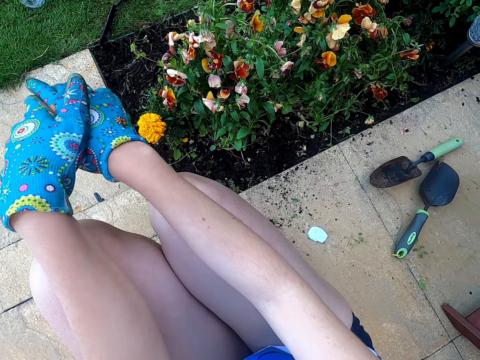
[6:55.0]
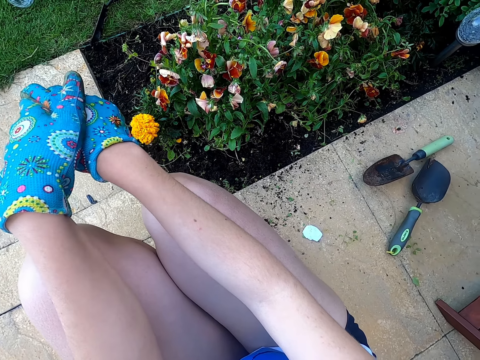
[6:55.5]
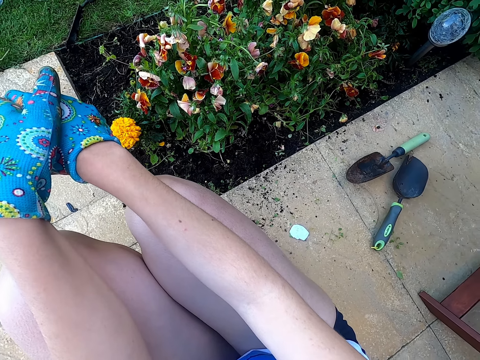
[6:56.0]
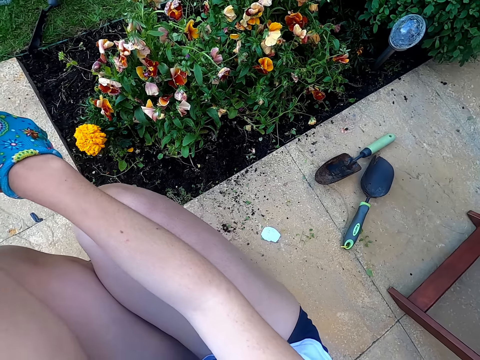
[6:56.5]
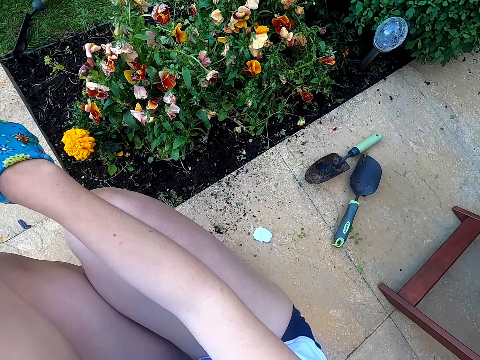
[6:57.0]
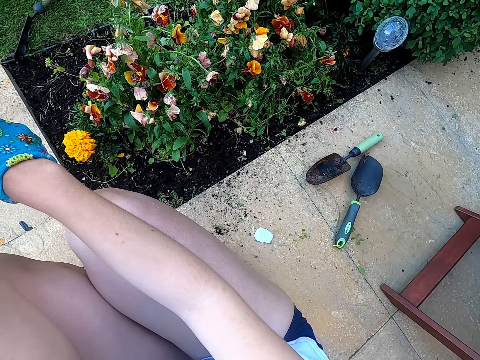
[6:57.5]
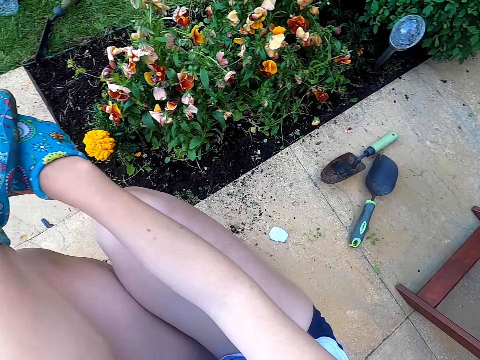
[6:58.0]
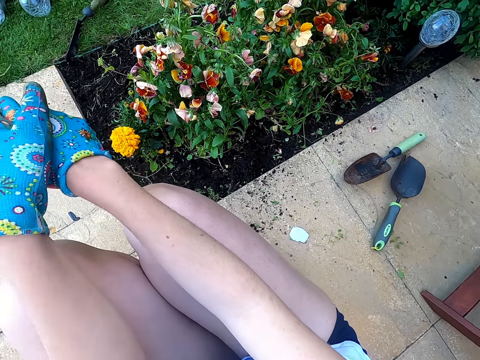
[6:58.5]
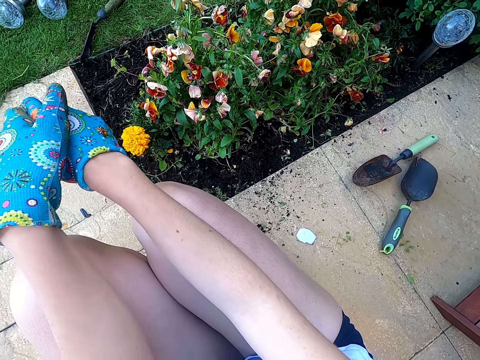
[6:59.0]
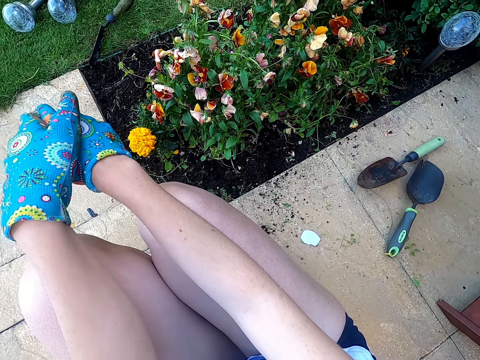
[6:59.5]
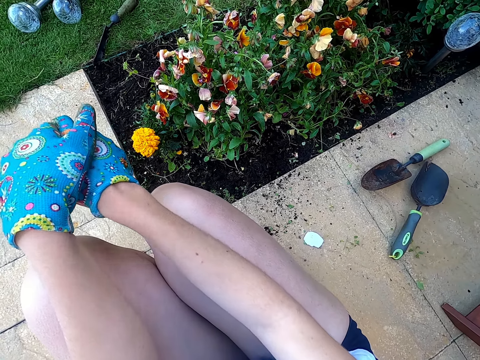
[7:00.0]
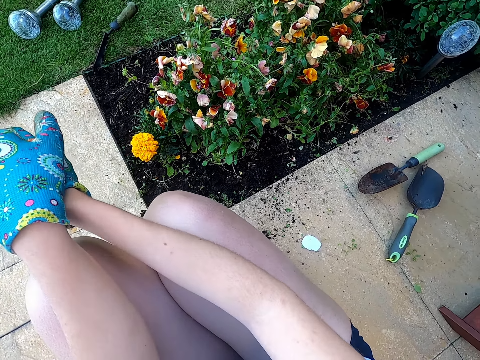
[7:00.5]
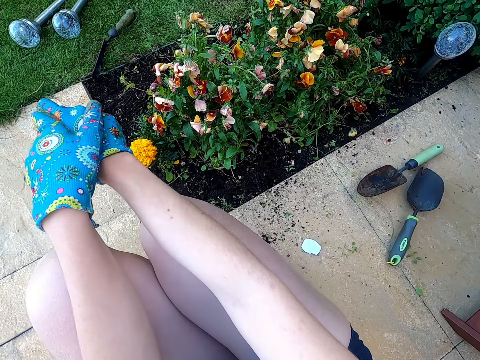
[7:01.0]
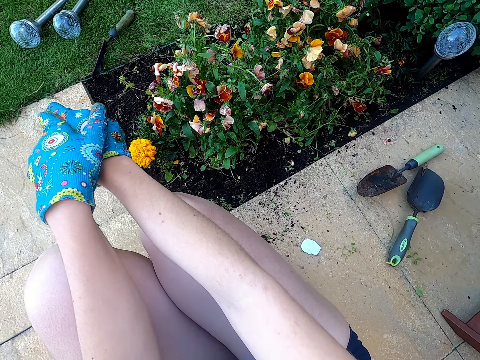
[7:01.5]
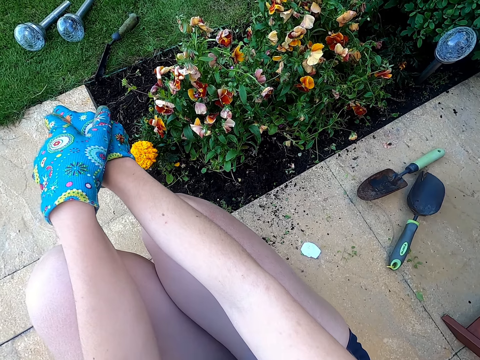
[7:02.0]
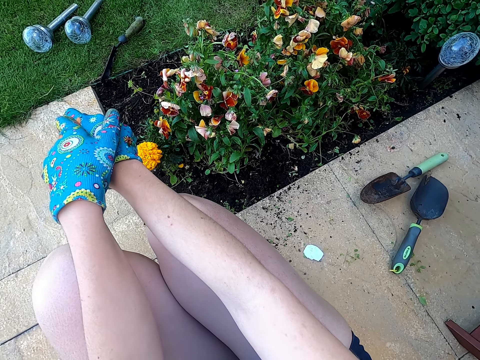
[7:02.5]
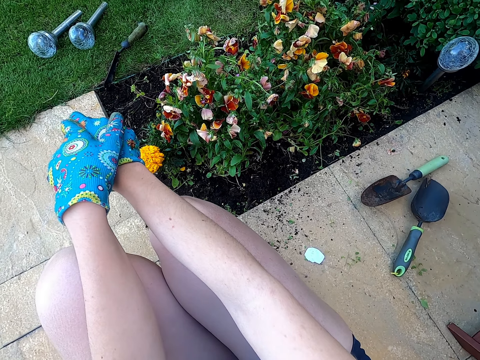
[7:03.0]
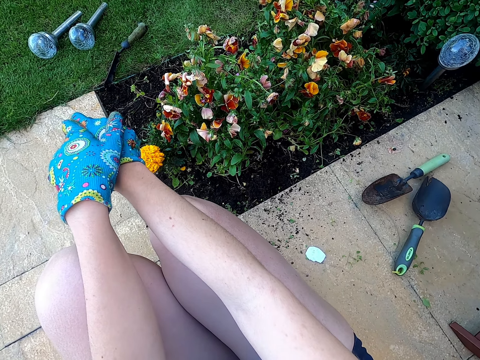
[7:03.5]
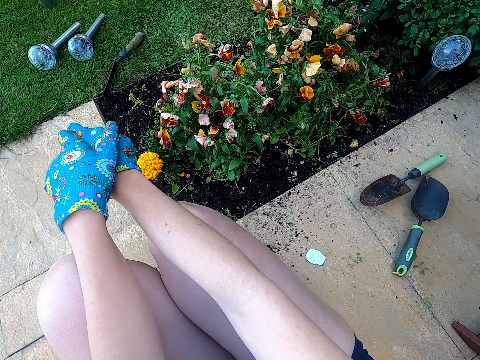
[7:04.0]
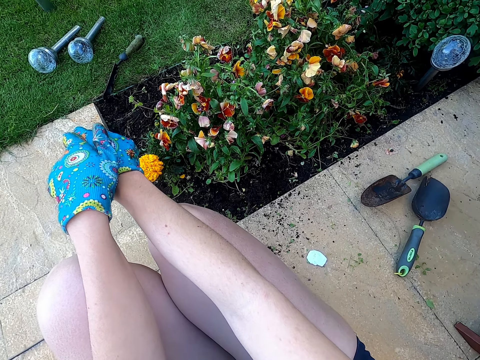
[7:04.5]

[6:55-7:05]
The camera wearer folds her hands.

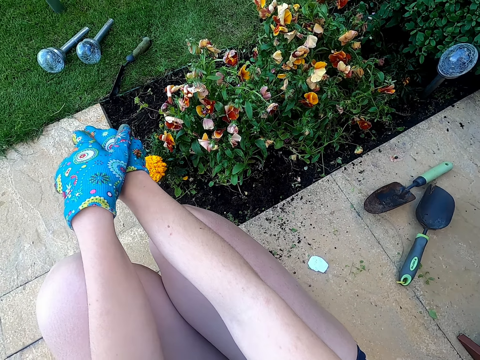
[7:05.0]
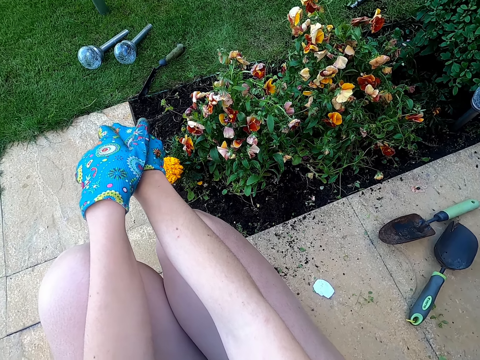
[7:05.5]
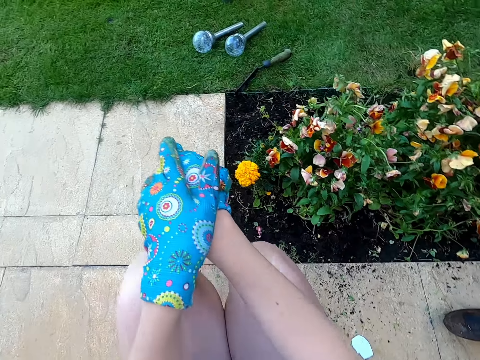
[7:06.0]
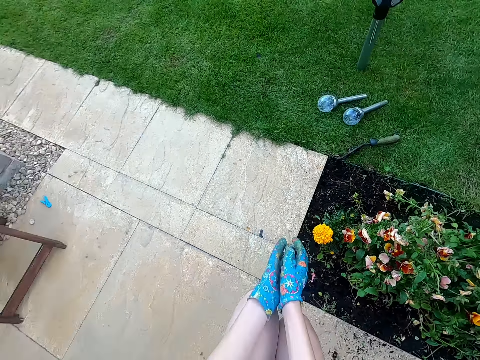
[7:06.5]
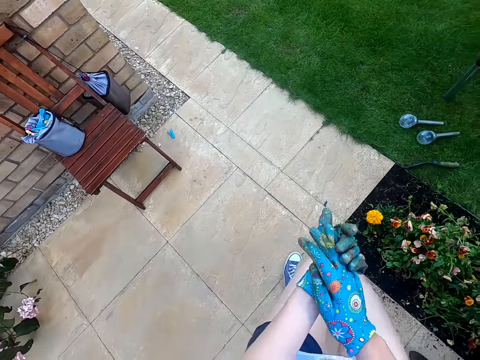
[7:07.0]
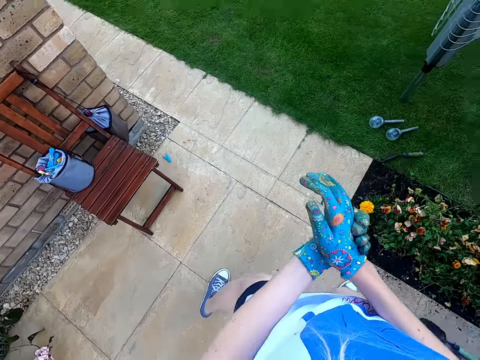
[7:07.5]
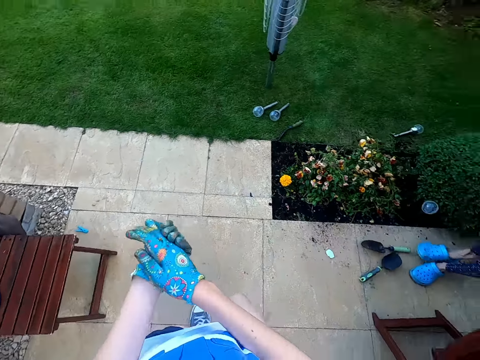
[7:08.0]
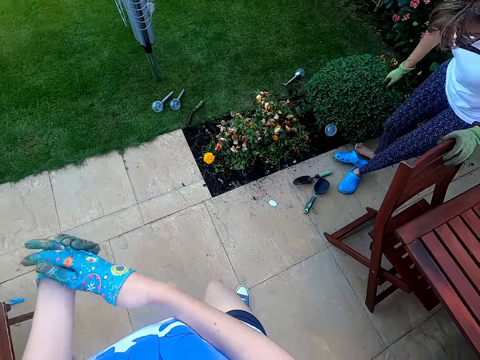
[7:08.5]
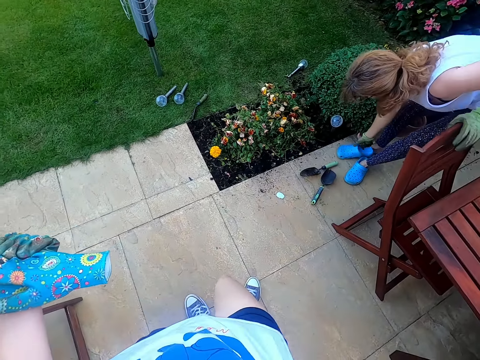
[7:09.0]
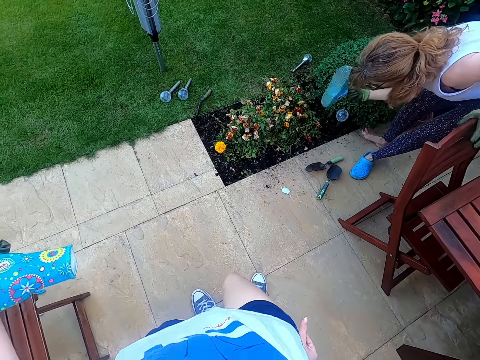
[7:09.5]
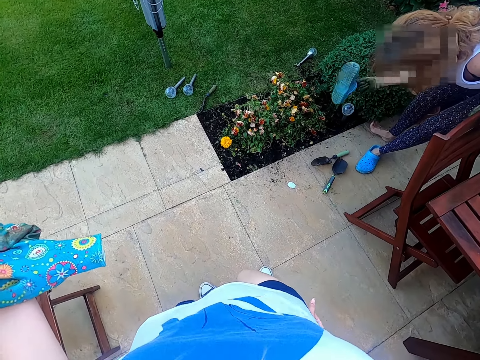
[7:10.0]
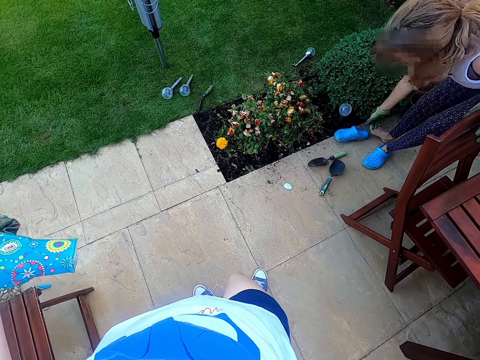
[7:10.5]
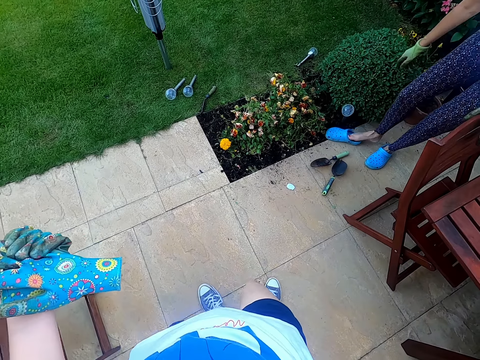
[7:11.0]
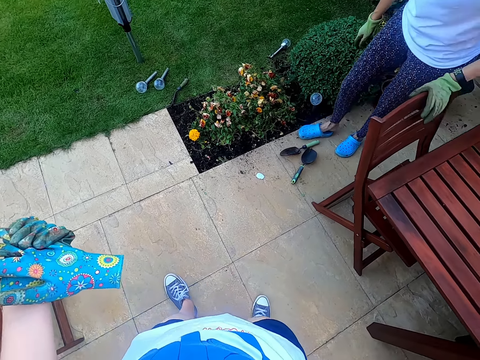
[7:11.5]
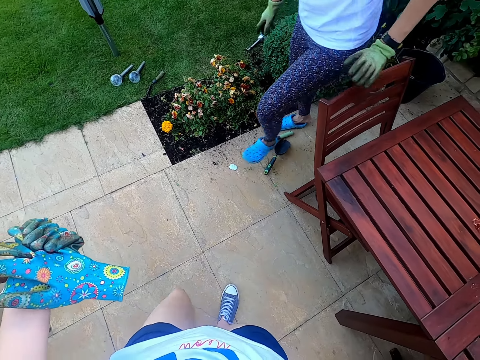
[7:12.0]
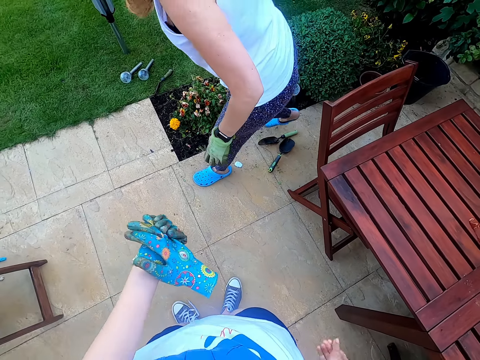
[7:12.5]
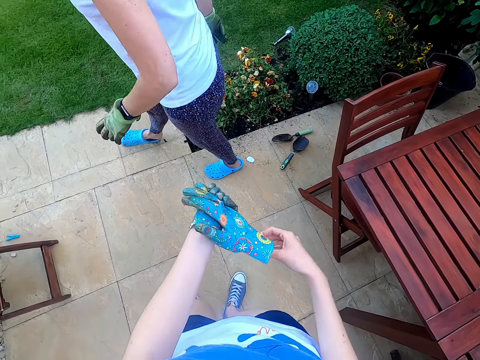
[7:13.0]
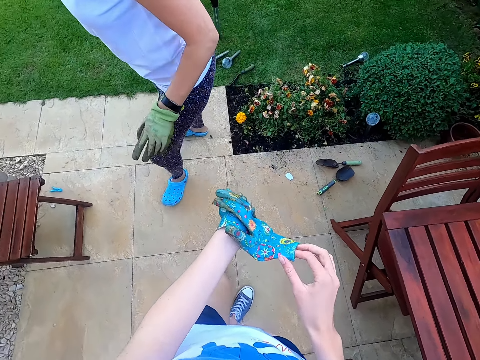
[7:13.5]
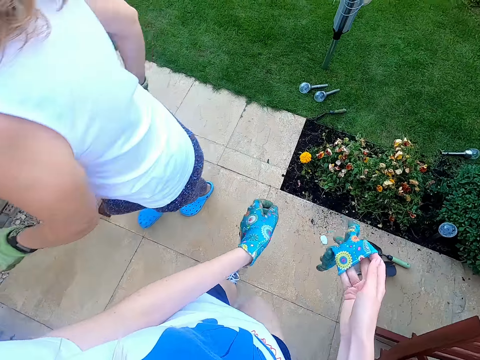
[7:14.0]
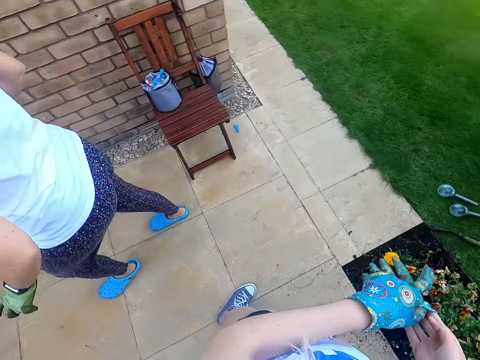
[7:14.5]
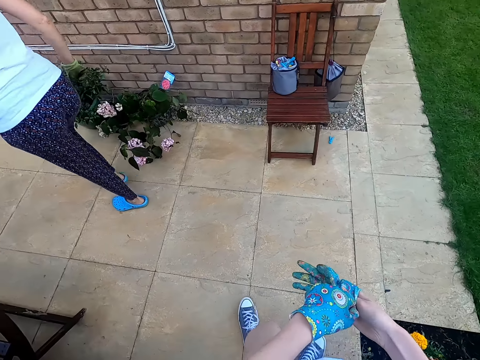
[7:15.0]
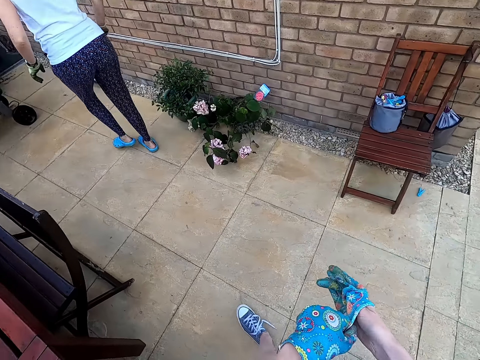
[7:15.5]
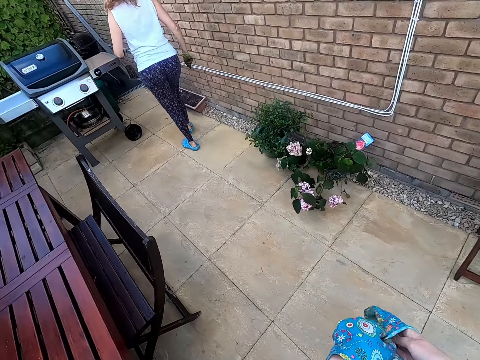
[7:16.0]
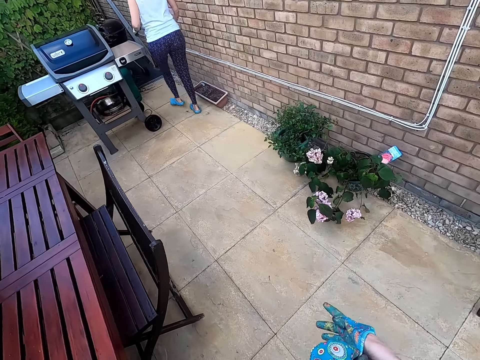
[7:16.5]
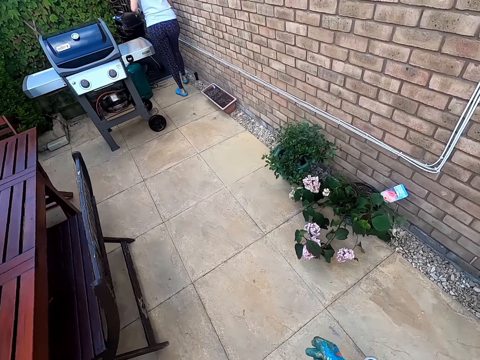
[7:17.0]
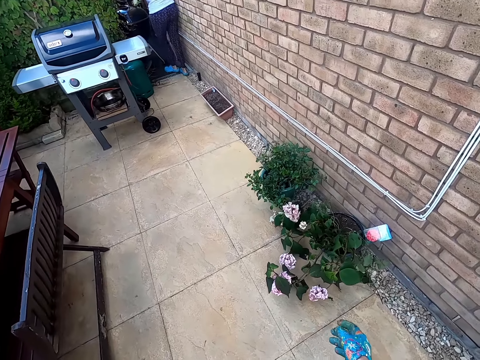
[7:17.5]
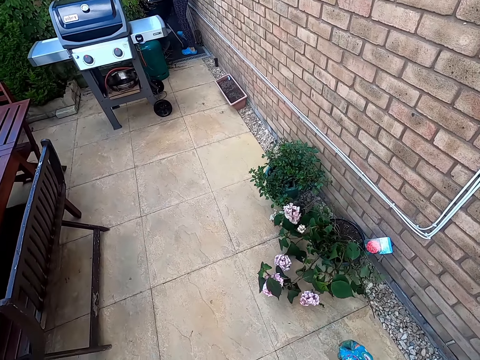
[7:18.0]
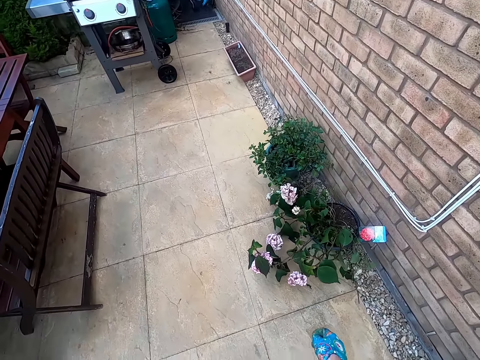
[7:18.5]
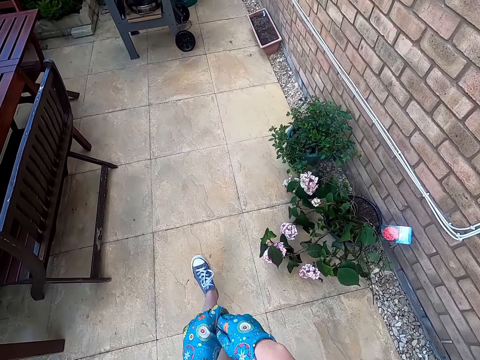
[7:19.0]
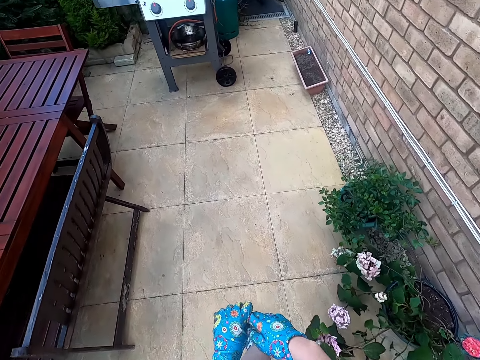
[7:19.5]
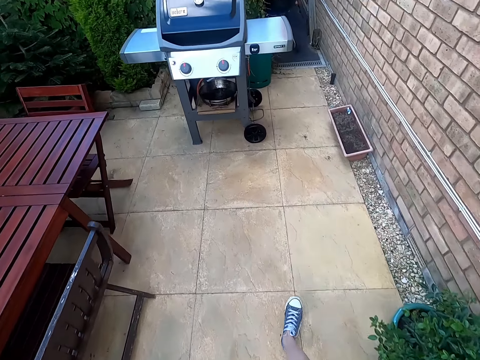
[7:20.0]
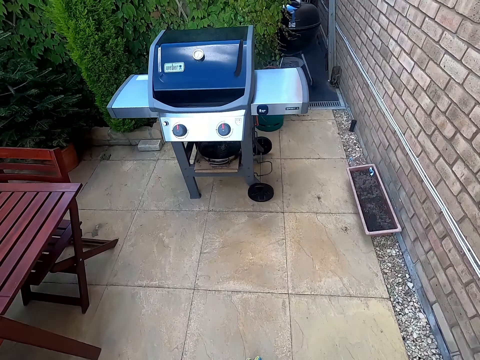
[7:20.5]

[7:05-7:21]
The camera wearer stands. They remove the gloves from the right hand. A person pours dirt from the shoe, puts on the shoe, and walks around. The camera wearer puts on the gloves. They walk around.
